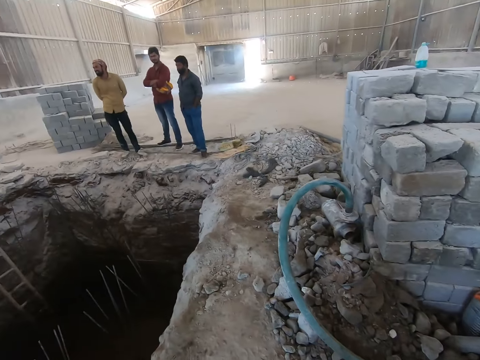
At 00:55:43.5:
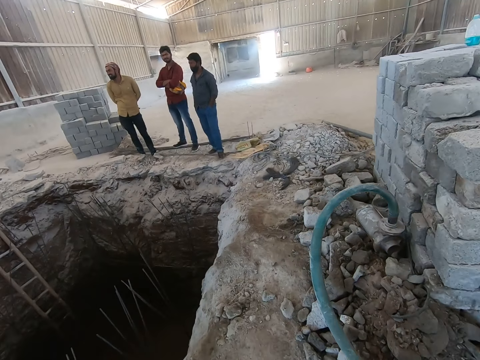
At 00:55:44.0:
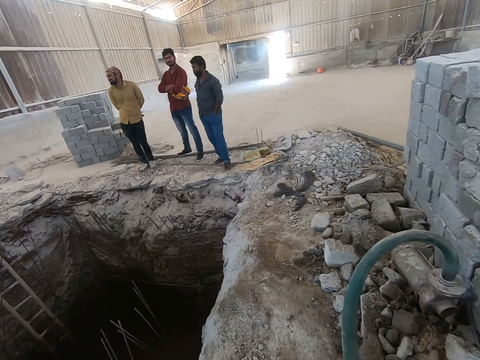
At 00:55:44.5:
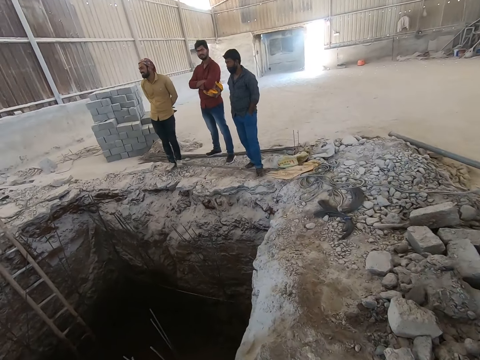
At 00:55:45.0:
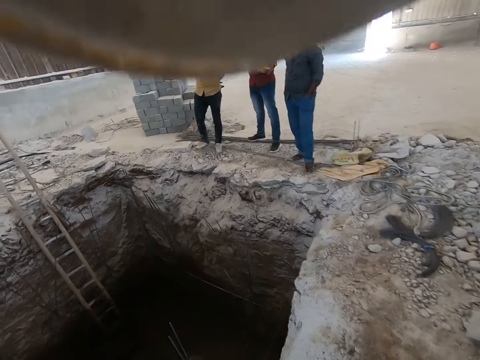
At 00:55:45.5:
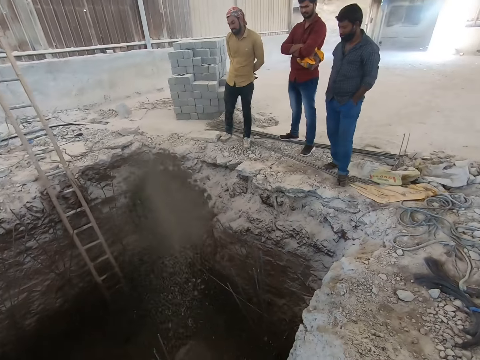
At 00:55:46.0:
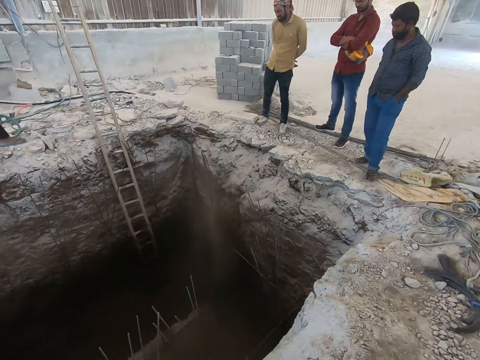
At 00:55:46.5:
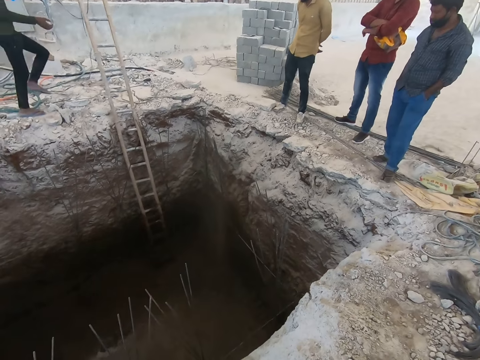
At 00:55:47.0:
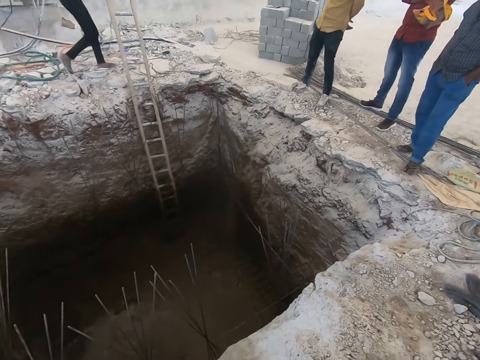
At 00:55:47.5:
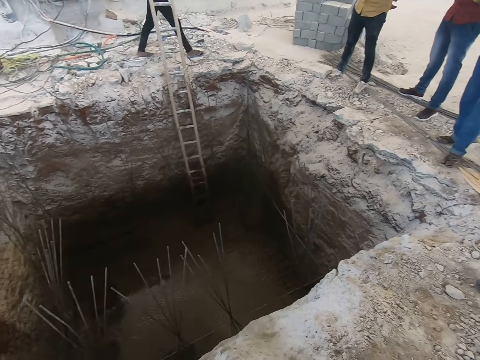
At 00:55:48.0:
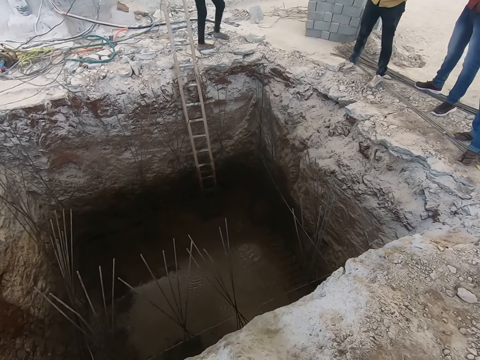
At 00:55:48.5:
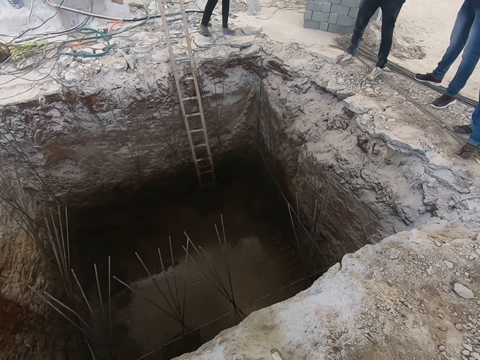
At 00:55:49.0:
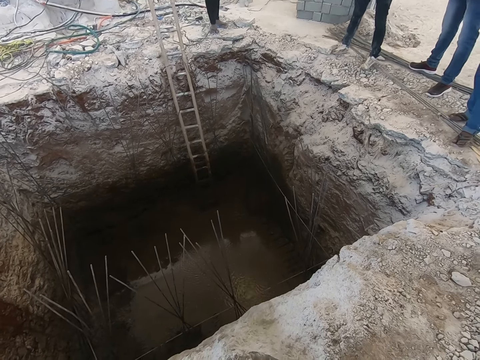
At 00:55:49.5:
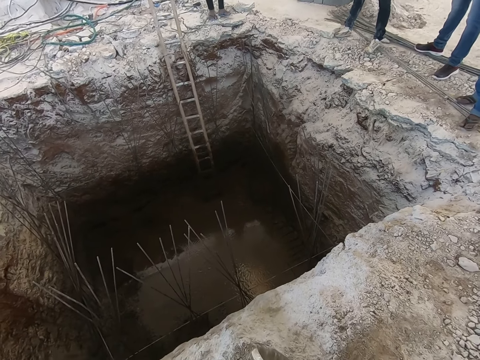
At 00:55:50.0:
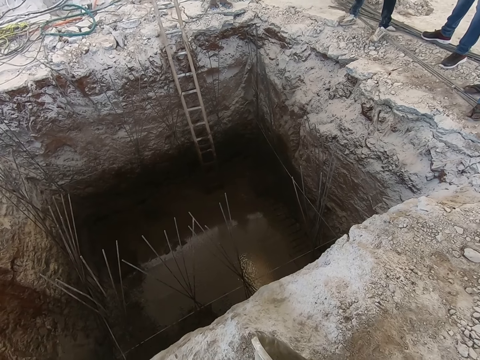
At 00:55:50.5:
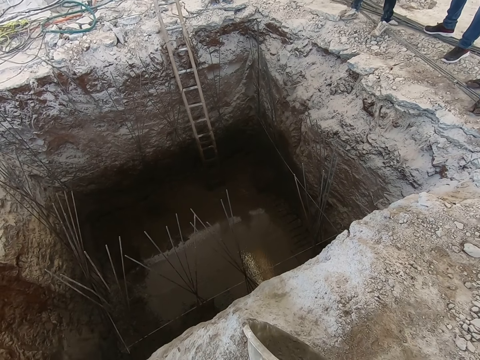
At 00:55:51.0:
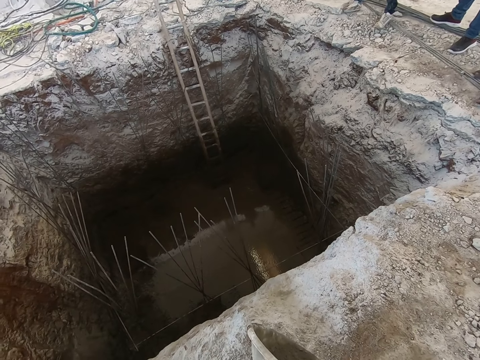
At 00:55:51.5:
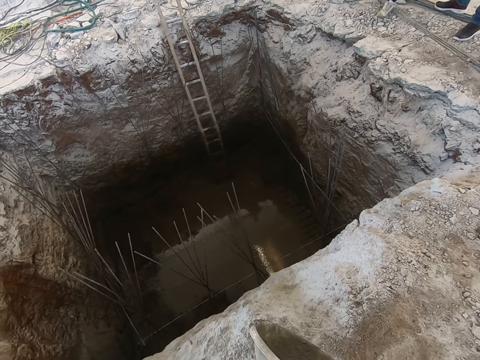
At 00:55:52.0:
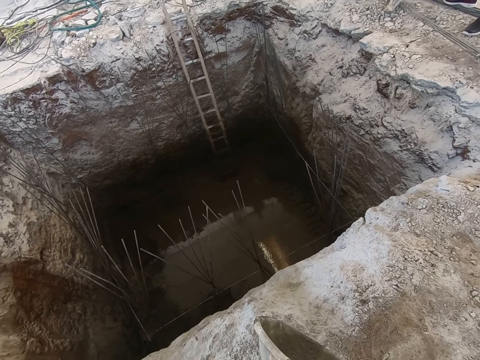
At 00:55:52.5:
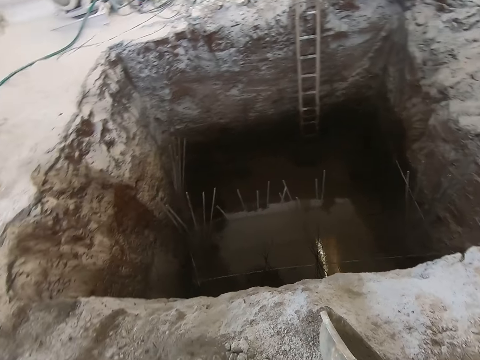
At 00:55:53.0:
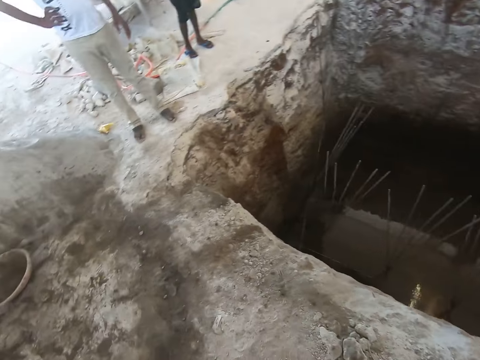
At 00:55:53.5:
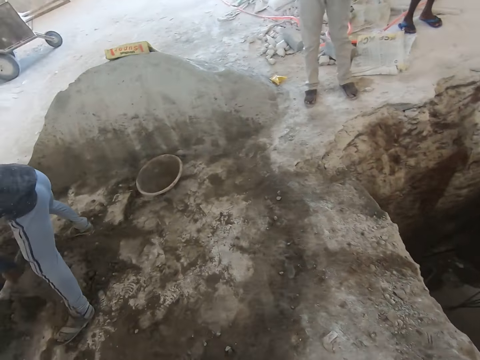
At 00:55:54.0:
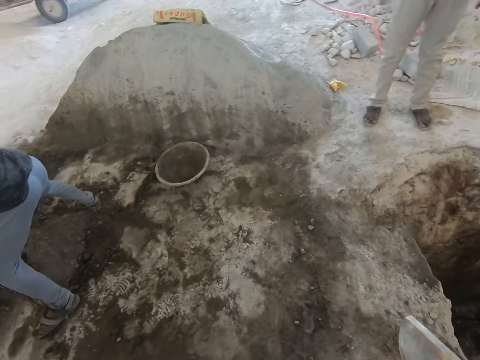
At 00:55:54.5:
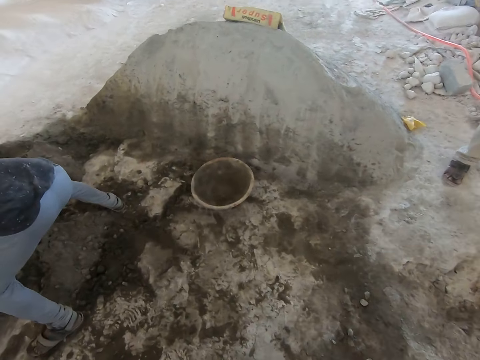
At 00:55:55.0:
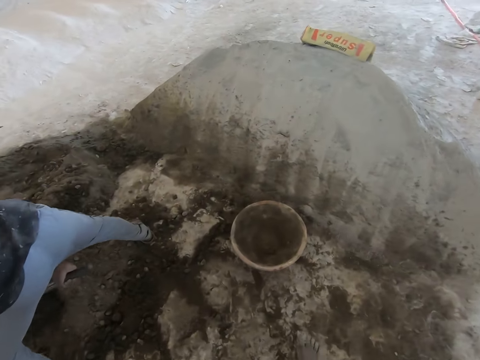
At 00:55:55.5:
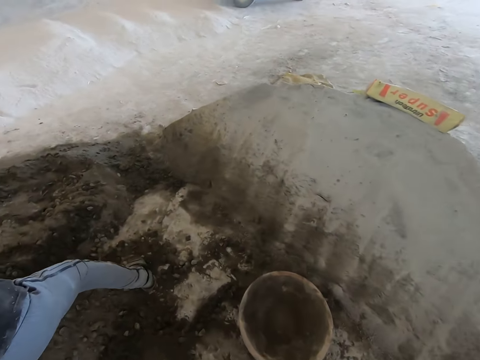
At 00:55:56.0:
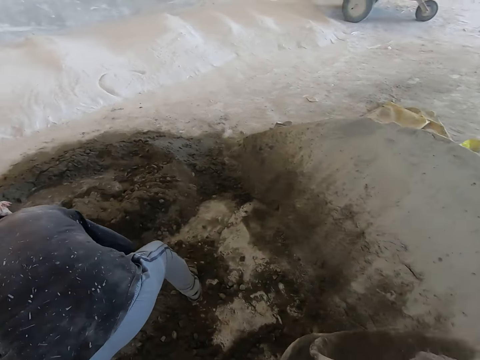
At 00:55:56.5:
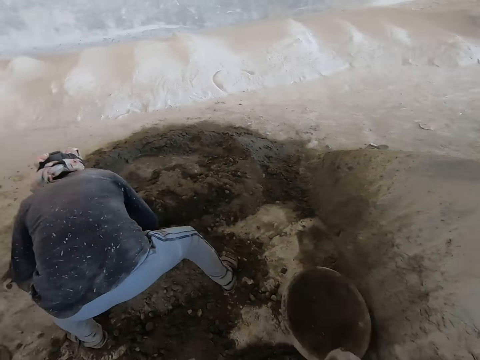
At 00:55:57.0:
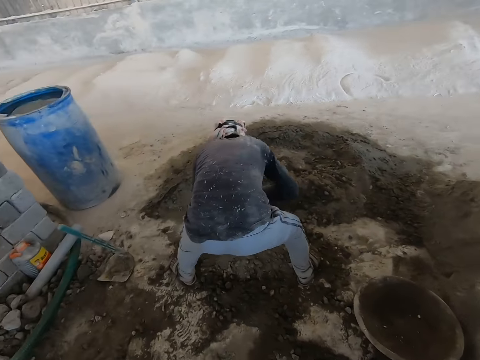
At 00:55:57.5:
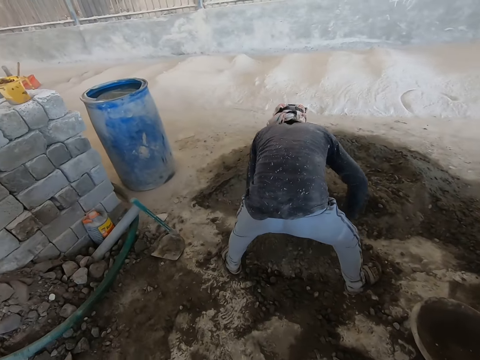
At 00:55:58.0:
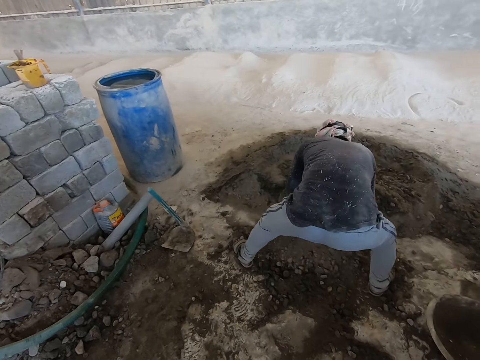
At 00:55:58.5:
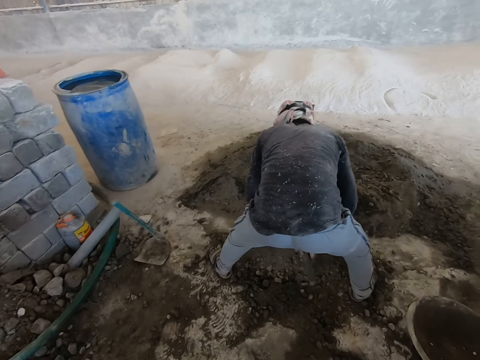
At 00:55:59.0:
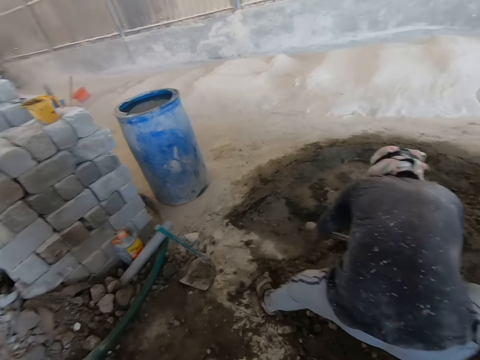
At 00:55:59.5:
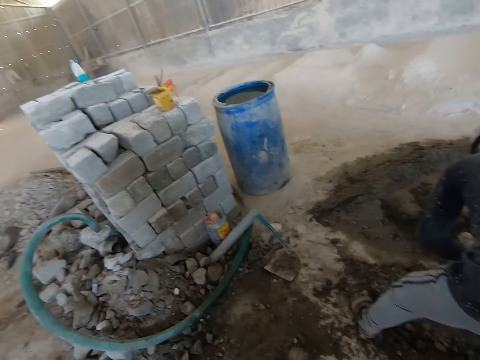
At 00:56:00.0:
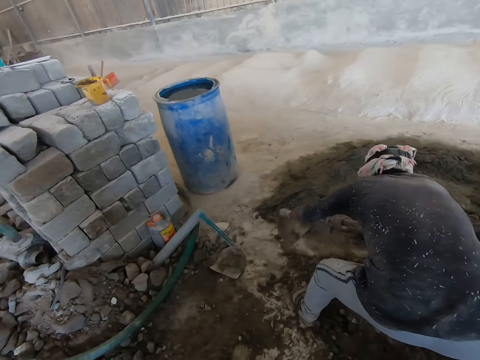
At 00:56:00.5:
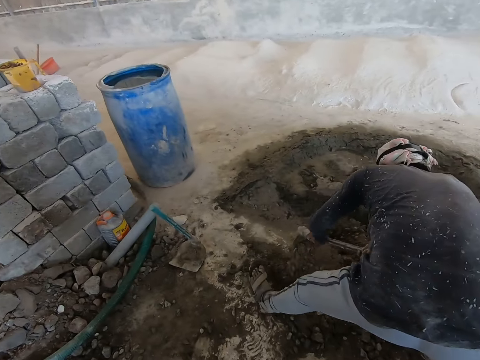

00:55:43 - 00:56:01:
The camera wearer walks back. He pours sand into the excavated ground with both hands. He walks back. The man packs sand on the ground with the hoe in both hands. The camera wearer drops the pan on the ground with his right hand.

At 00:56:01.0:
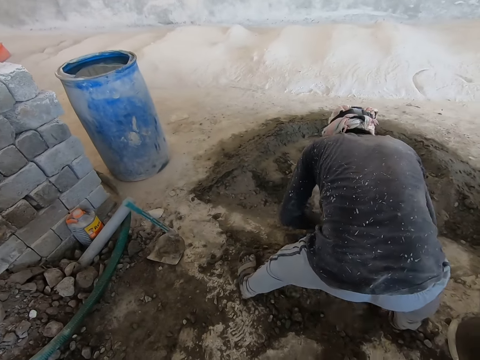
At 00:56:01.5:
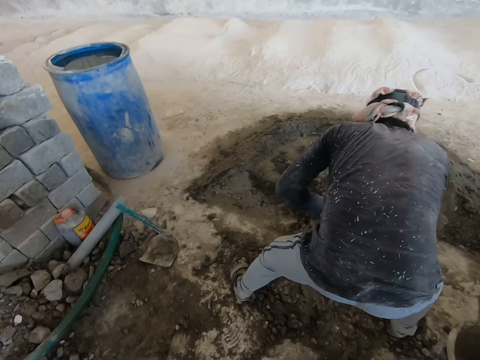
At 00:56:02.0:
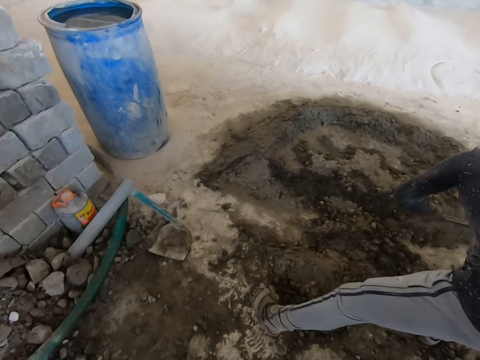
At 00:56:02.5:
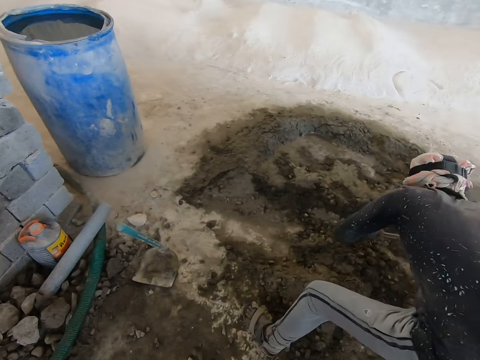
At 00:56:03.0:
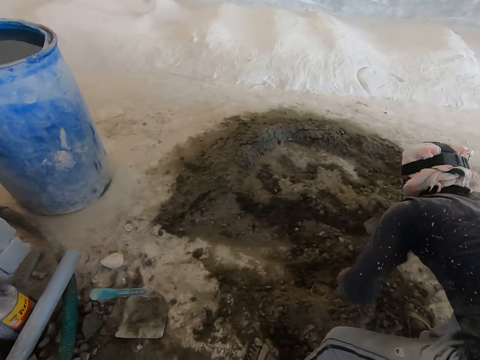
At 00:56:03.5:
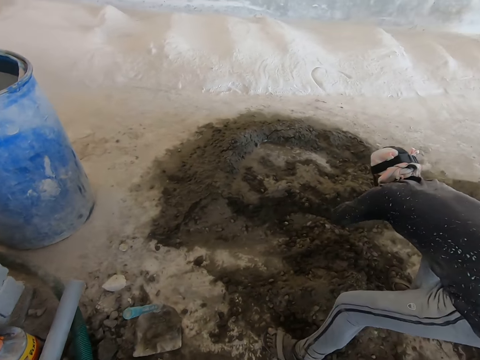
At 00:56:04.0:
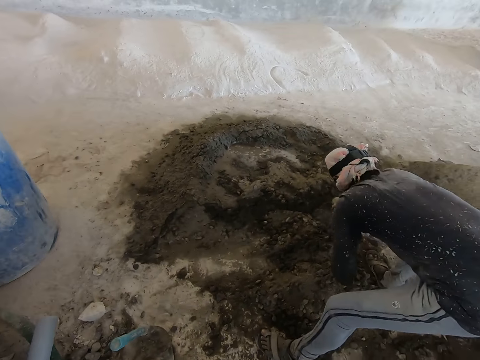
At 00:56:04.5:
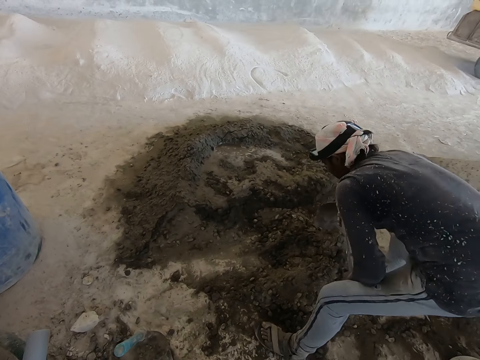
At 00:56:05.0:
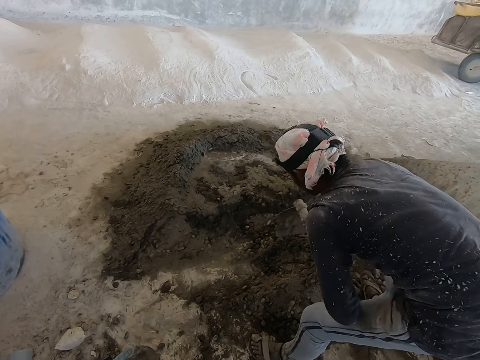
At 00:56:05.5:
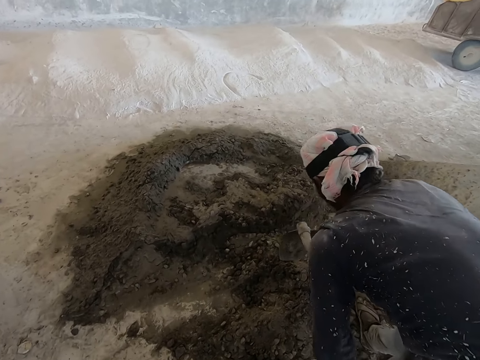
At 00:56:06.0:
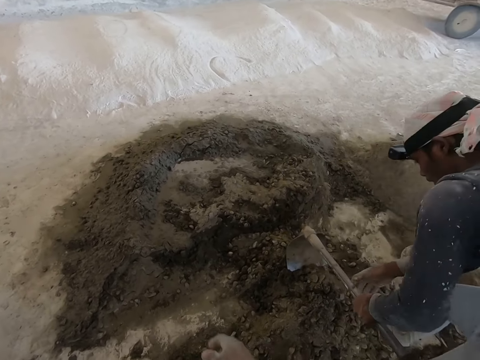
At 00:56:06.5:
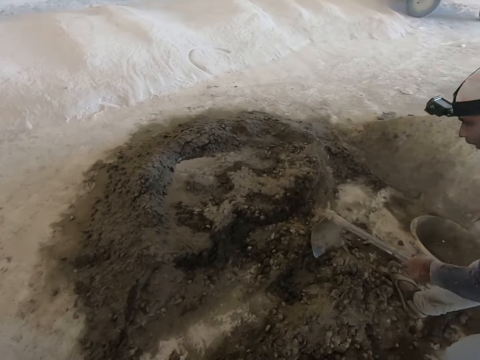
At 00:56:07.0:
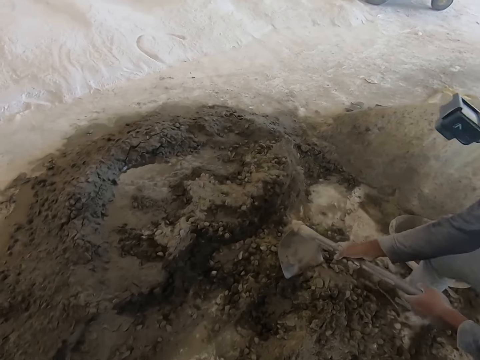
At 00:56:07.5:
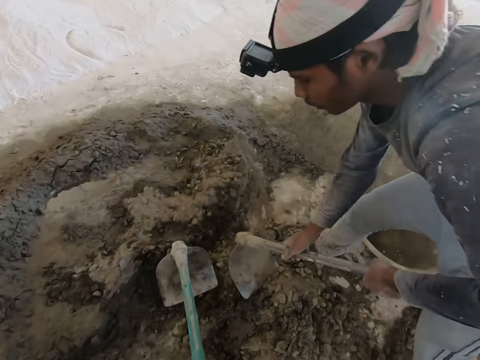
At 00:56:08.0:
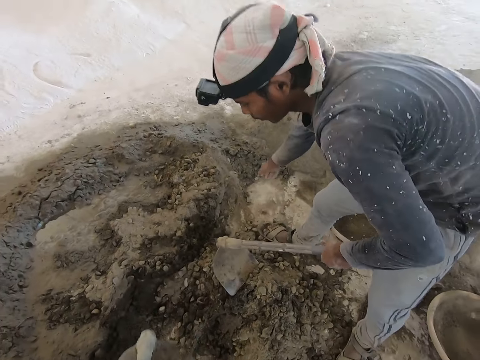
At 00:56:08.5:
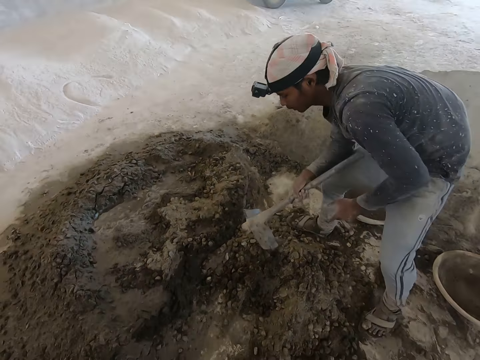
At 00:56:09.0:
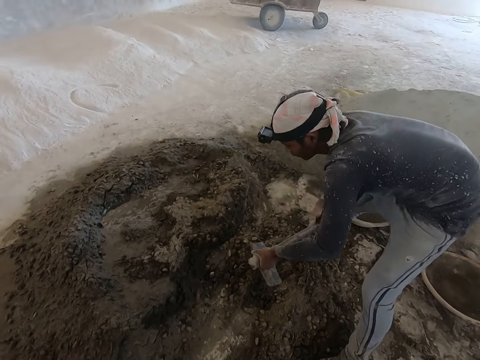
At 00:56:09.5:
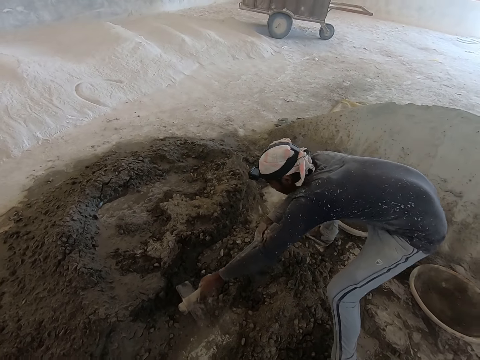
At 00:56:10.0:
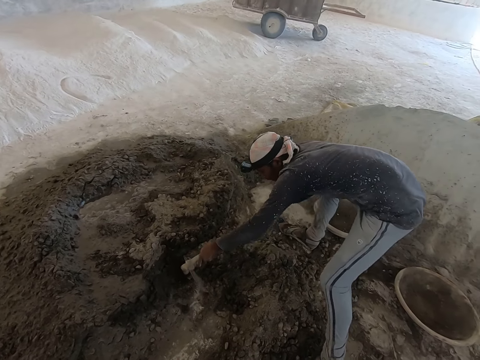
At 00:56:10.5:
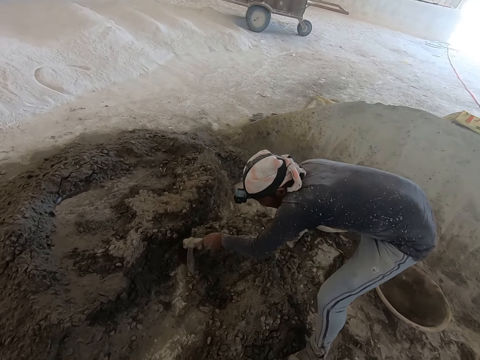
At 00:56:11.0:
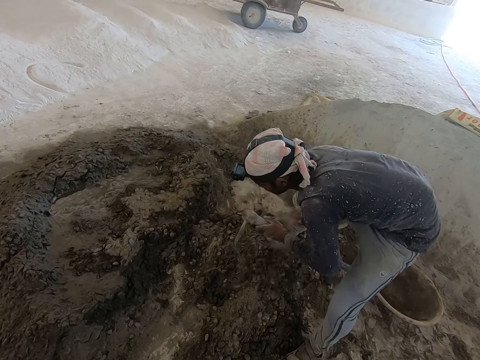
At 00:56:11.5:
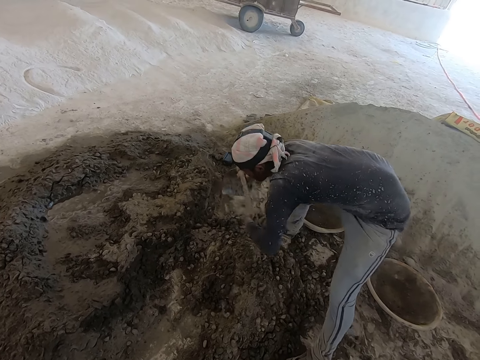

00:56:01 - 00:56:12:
The camera wearer interacts with the man. The man gathers the soil.
